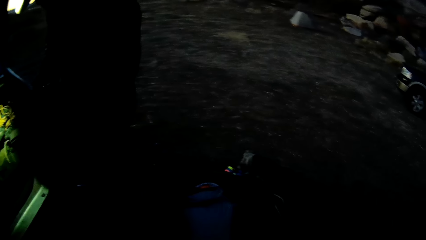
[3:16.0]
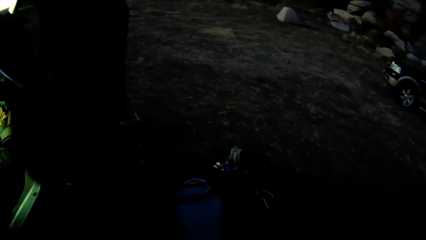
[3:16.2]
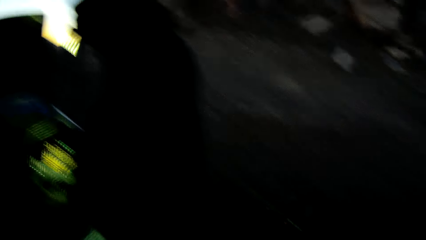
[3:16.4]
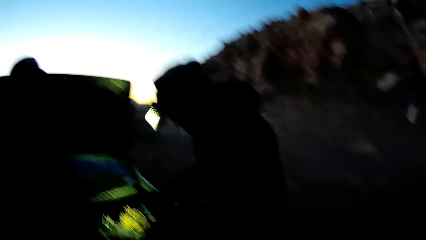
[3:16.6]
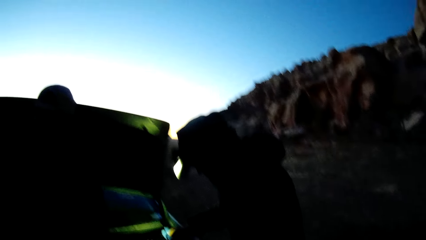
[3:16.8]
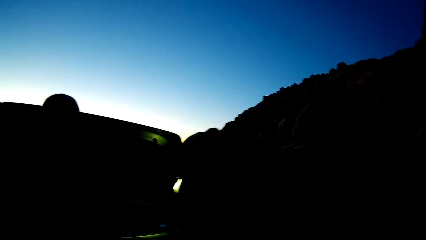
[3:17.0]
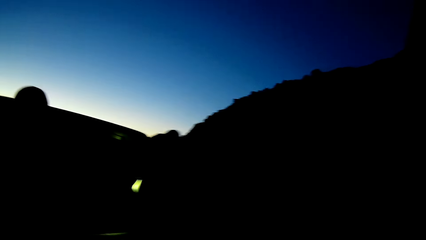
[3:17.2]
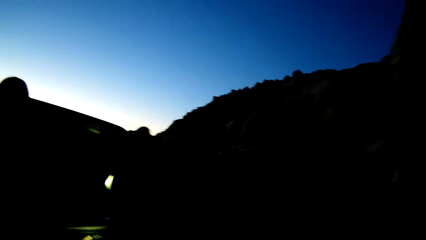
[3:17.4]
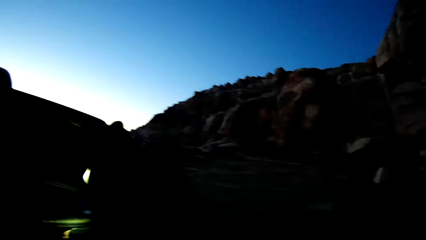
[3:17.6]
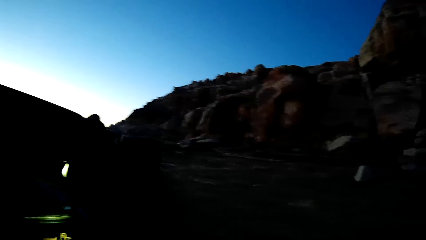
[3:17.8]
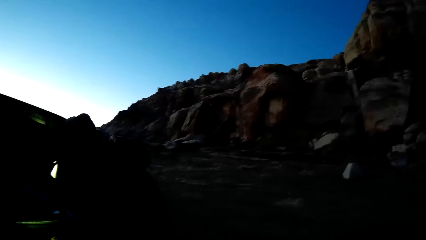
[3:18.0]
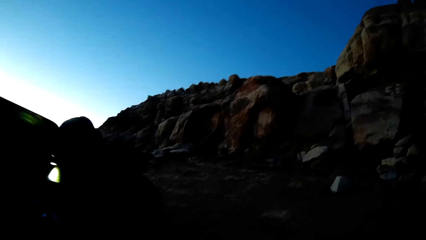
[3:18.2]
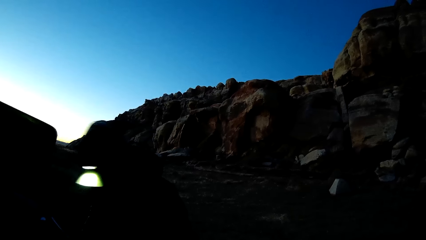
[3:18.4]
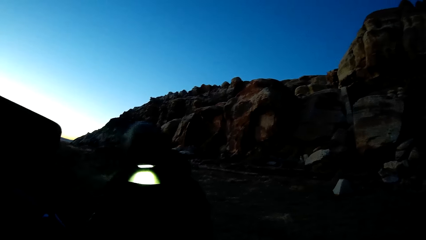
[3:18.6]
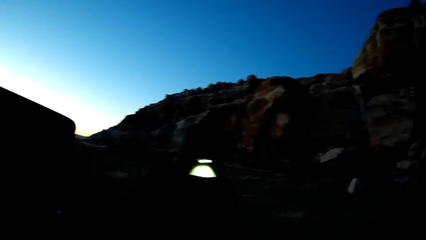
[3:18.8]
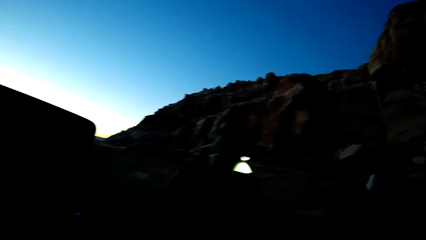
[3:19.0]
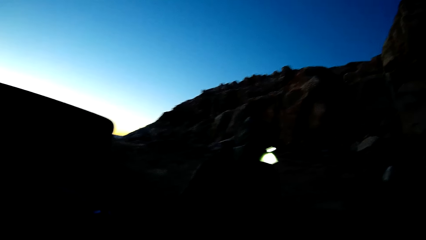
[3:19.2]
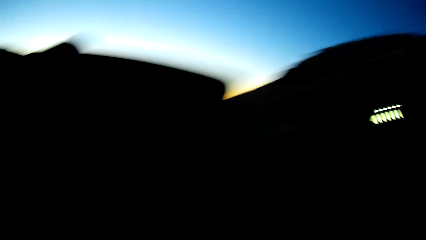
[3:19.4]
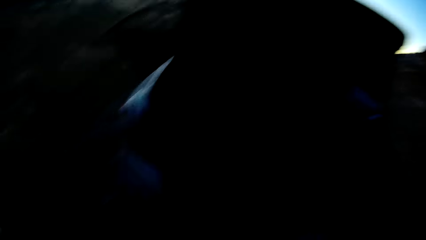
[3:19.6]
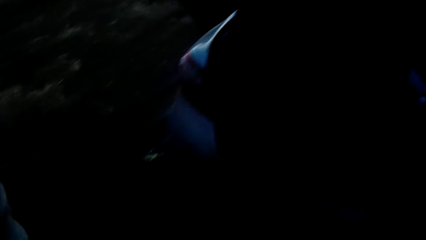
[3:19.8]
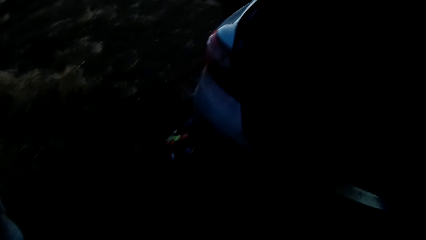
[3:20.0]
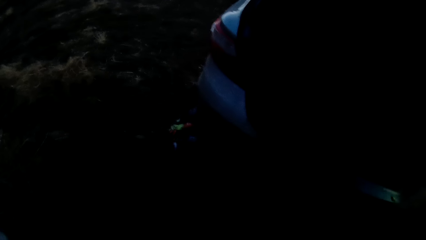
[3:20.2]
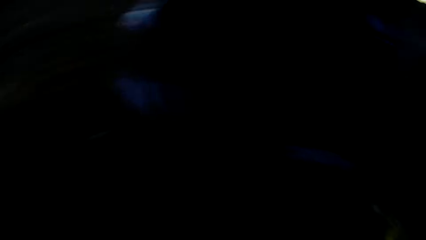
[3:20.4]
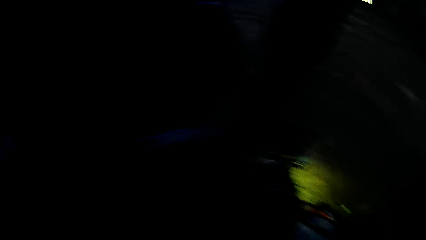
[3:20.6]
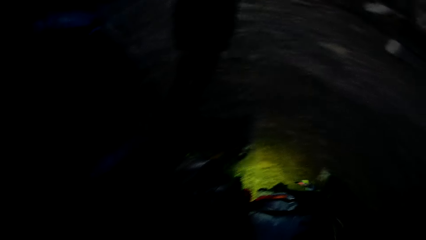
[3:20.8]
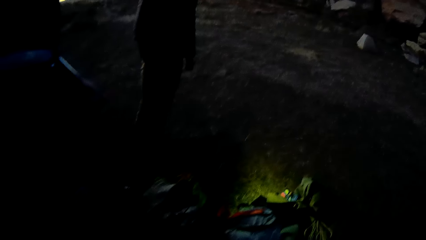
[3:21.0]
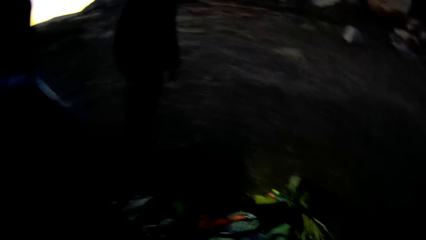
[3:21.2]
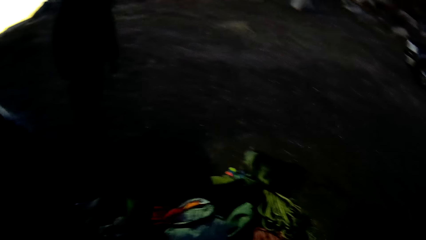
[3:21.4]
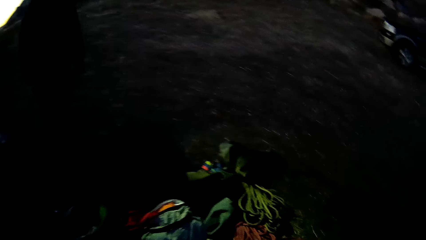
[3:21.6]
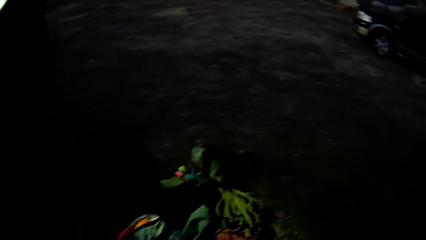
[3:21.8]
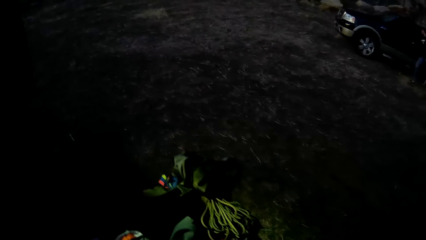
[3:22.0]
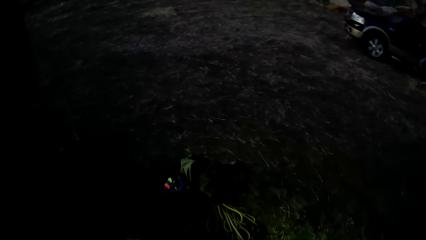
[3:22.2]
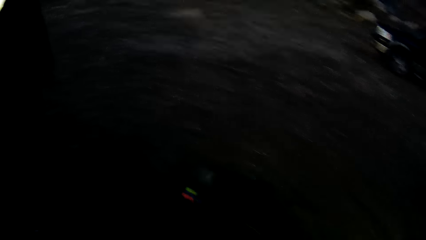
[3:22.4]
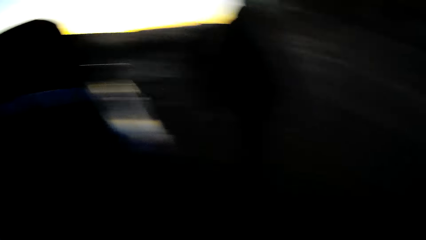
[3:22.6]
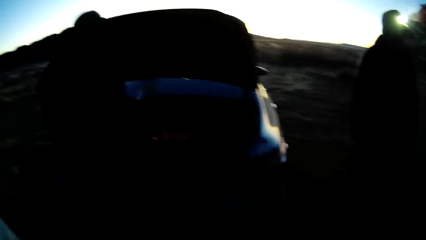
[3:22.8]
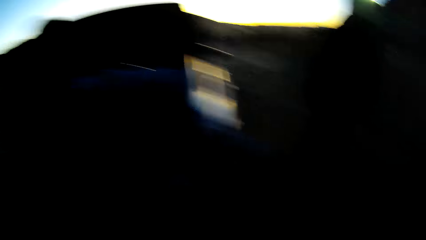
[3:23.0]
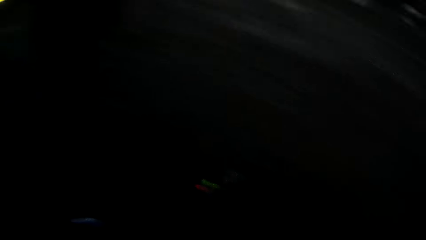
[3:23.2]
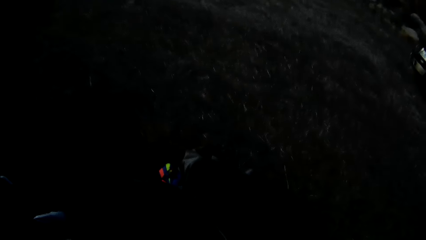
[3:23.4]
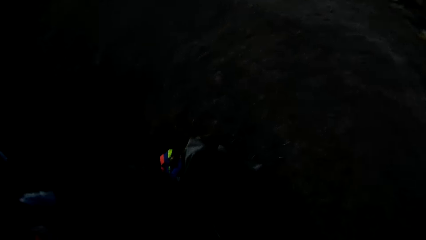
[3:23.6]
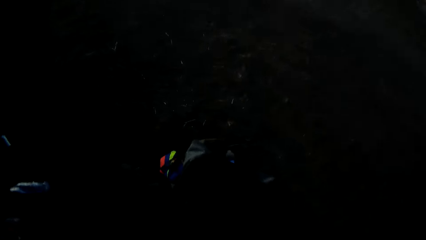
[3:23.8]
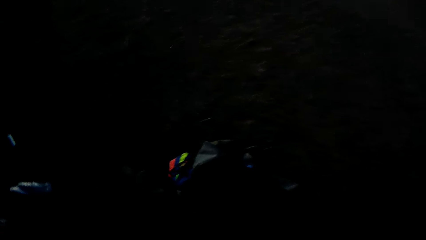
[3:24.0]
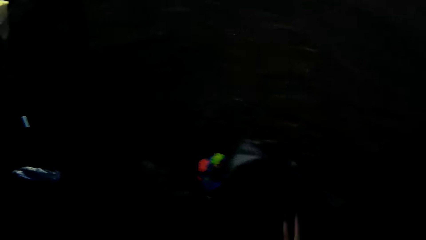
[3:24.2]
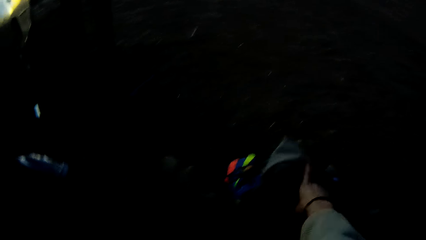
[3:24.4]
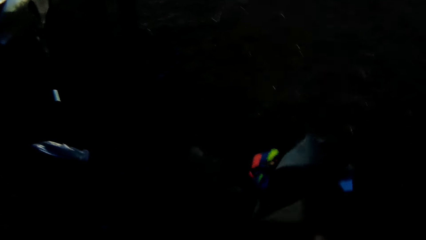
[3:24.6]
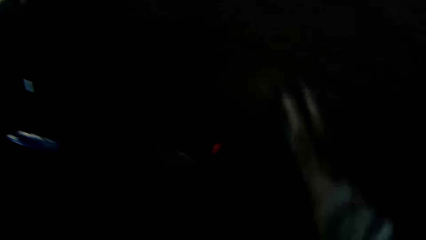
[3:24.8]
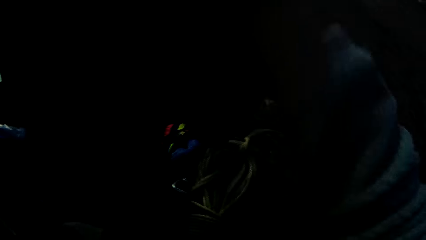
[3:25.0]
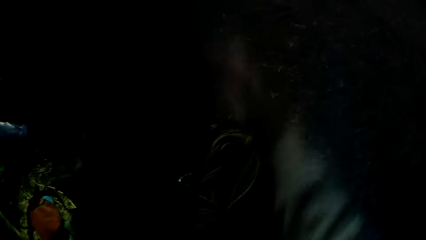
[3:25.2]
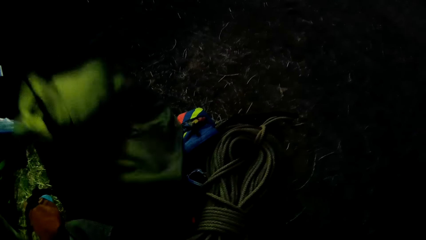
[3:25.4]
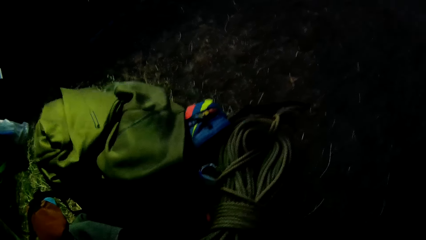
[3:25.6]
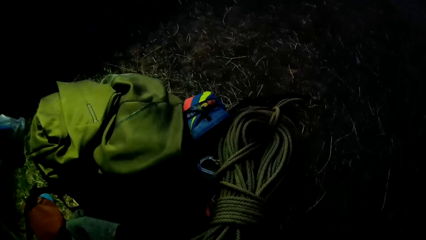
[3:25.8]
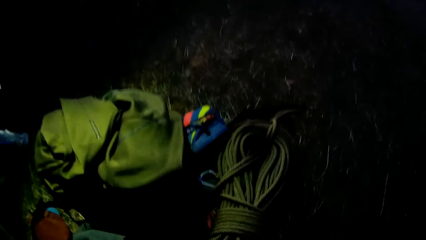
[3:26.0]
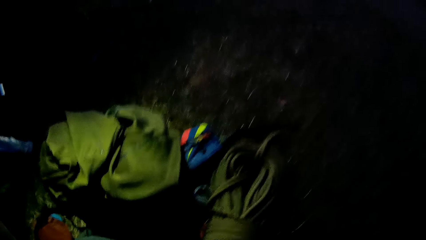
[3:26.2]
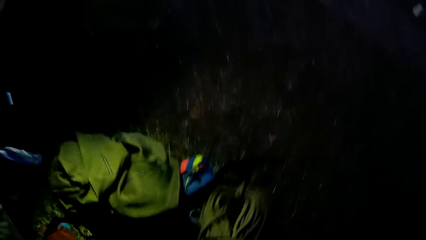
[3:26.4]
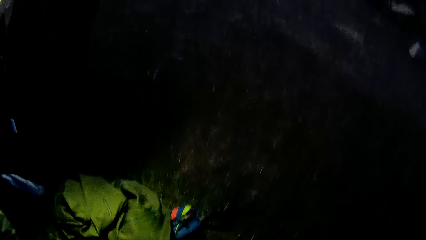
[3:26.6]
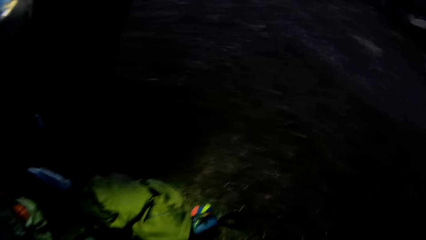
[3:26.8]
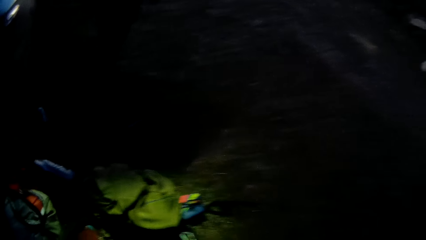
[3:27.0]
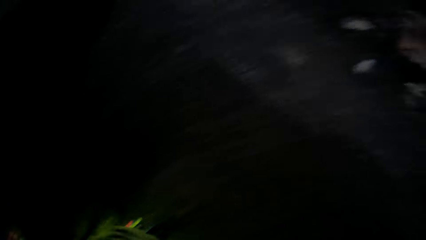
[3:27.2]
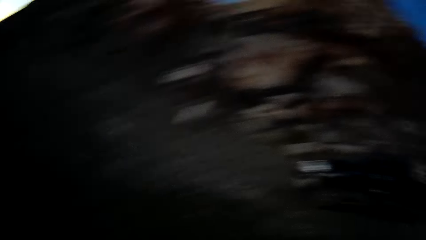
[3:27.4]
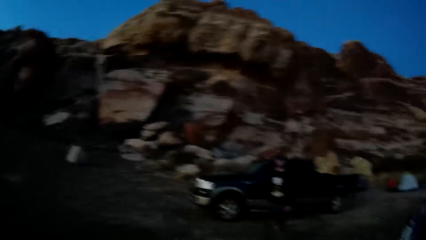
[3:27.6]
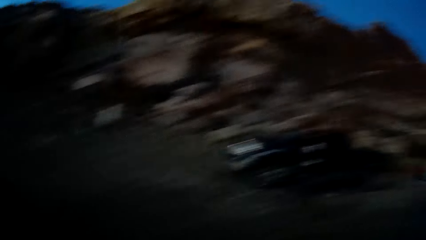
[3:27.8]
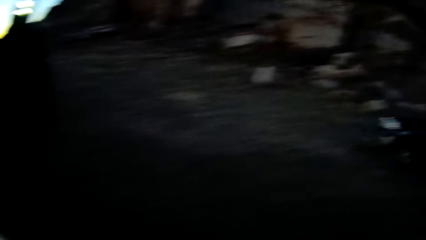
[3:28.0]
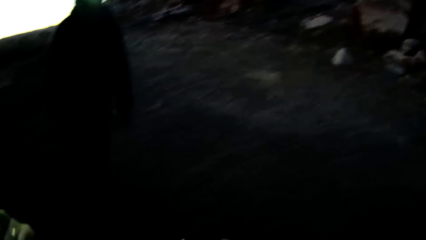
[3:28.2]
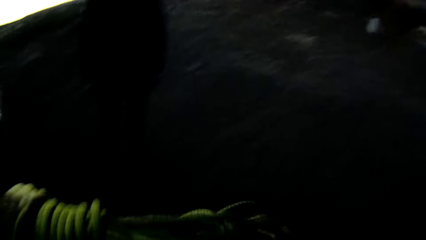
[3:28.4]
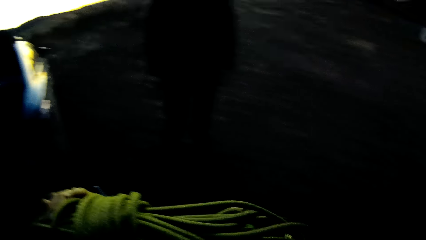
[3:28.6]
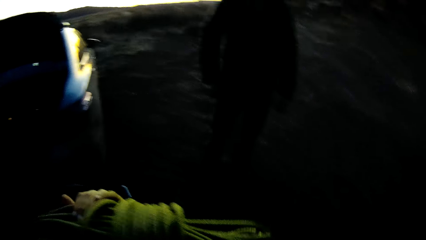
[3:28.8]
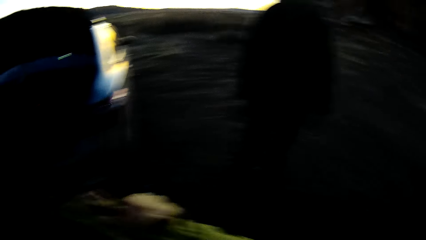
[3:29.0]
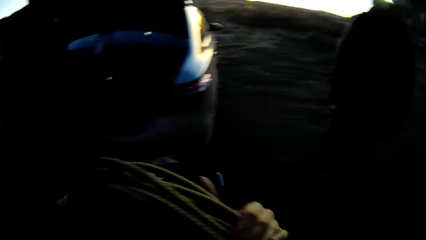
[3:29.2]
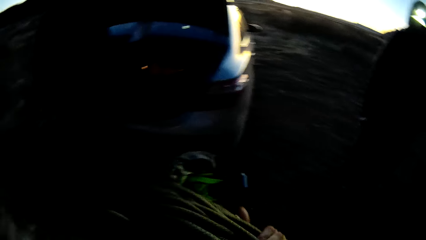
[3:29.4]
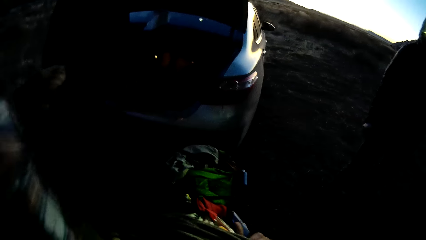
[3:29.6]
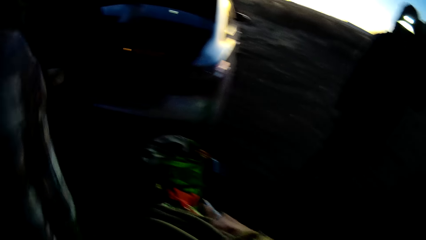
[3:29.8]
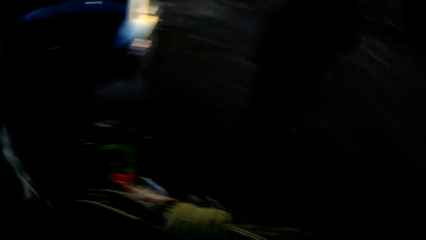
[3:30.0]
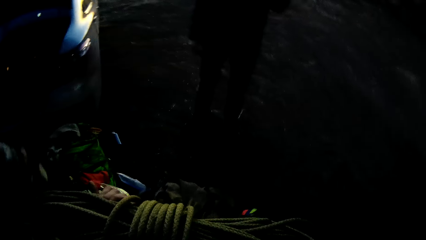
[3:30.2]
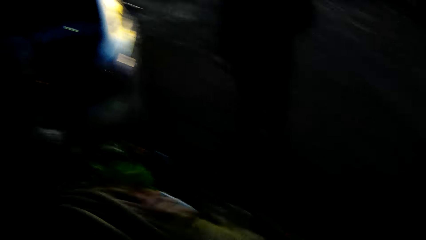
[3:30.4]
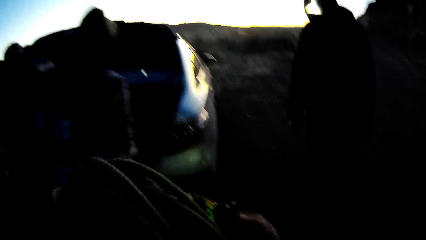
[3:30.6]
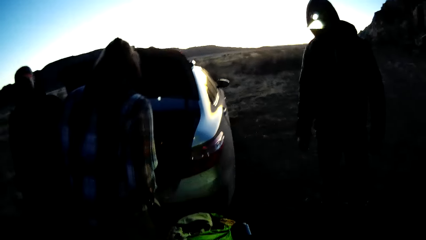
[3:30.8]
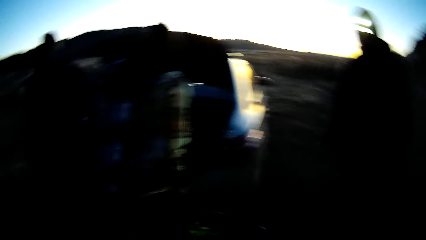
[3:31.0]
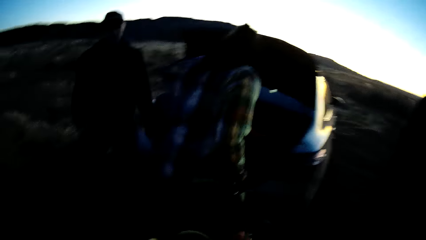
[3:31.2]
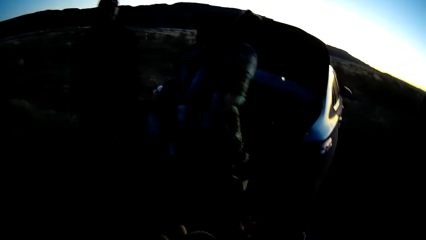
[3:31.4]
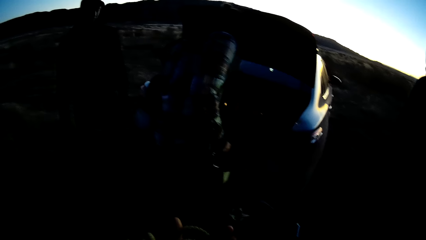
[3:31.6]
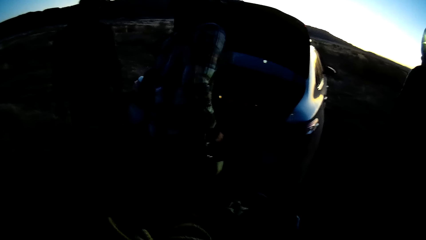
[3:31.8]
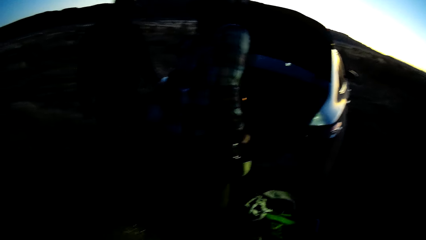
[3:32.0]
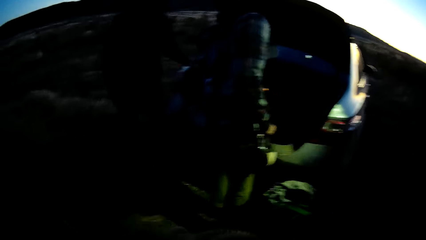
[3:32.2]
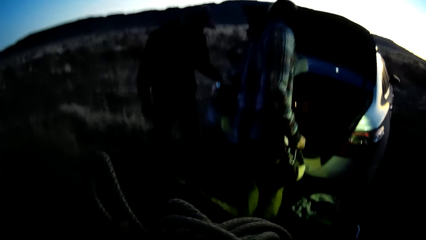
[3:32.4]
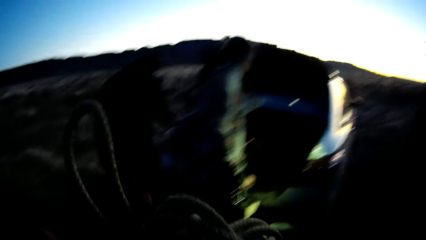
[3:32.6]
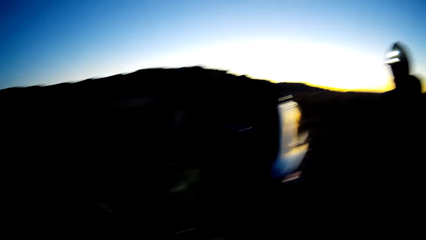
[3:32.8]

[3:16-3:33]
The camera wearer moves a cloth on the ground. They pick a roll of rope from the ground. They look around.
